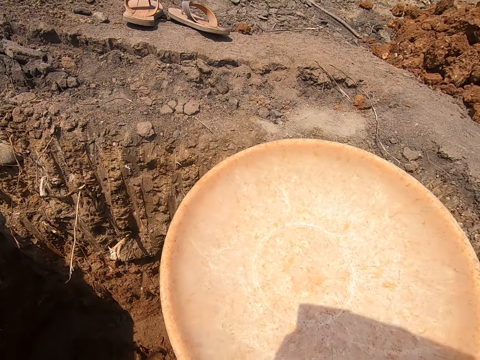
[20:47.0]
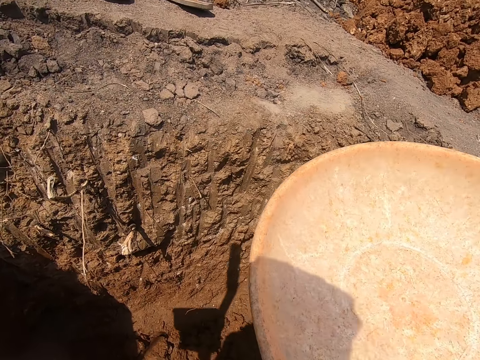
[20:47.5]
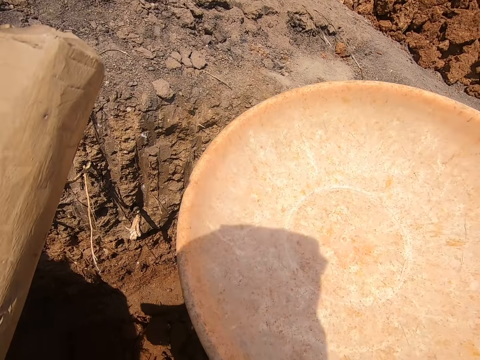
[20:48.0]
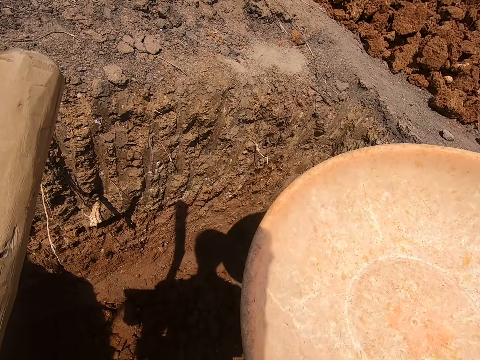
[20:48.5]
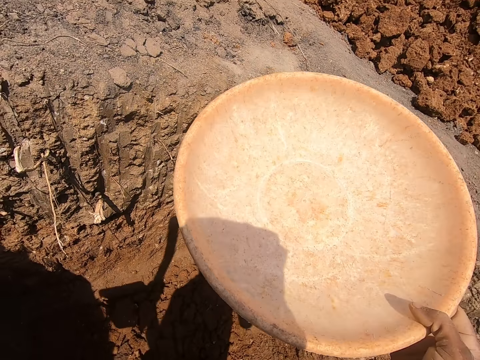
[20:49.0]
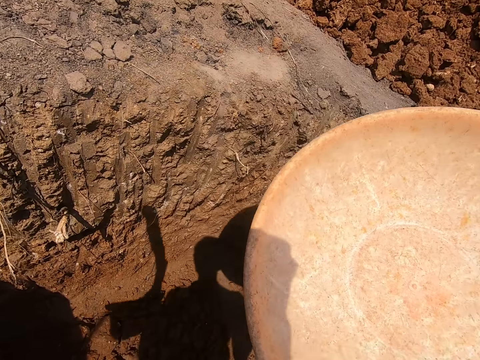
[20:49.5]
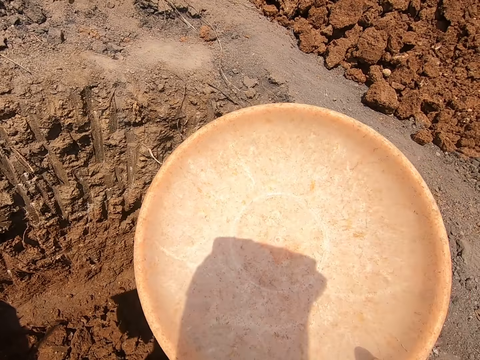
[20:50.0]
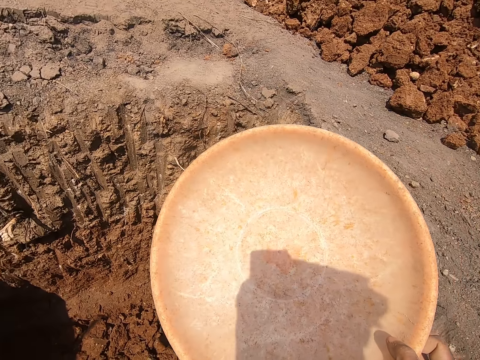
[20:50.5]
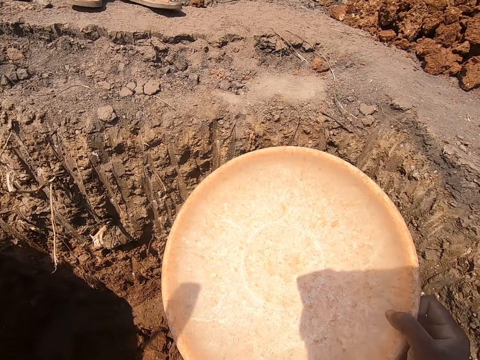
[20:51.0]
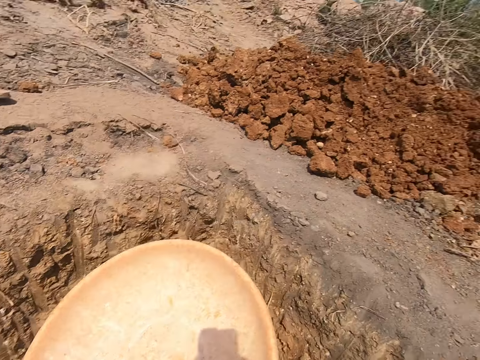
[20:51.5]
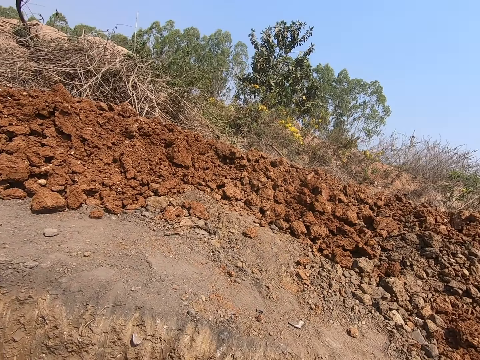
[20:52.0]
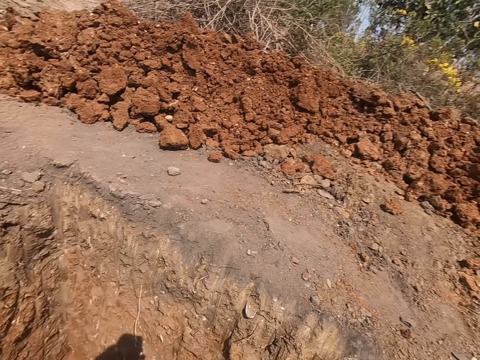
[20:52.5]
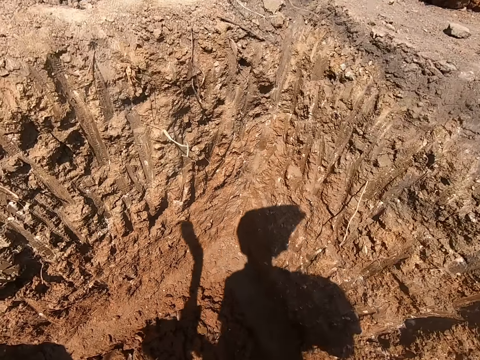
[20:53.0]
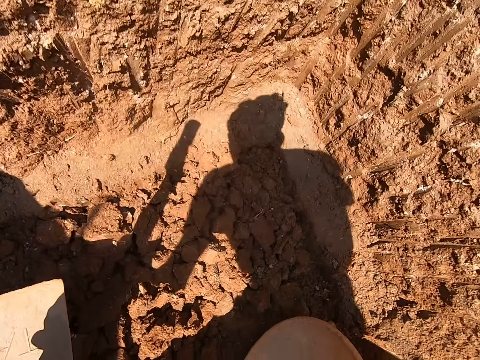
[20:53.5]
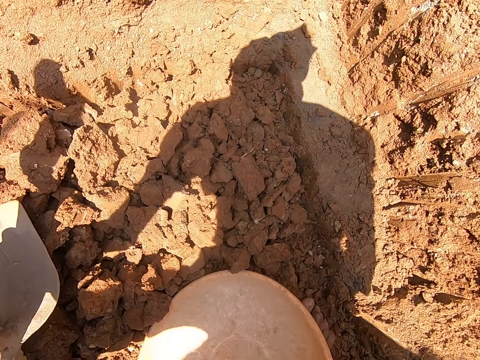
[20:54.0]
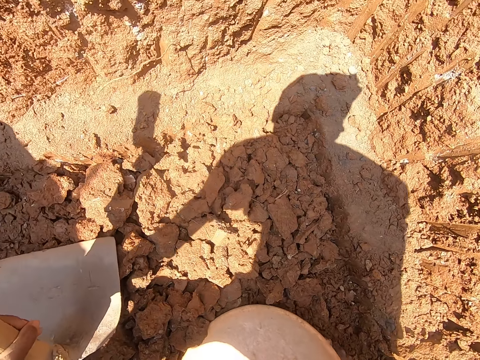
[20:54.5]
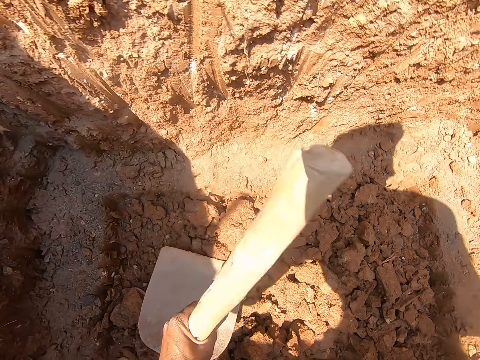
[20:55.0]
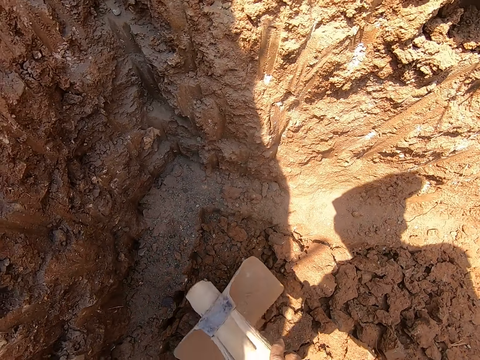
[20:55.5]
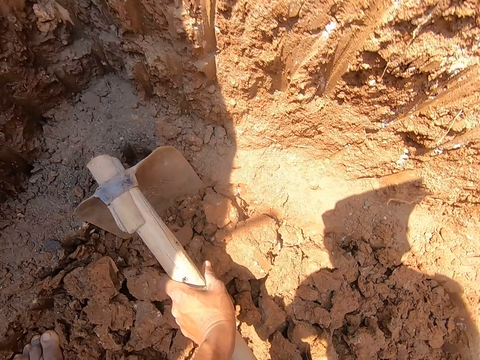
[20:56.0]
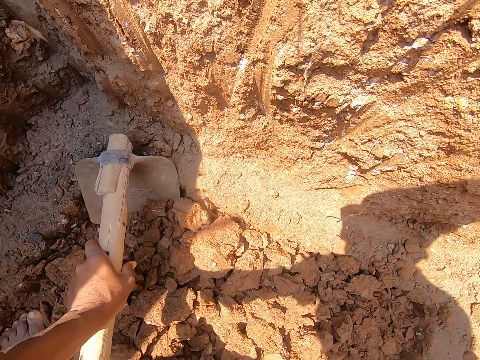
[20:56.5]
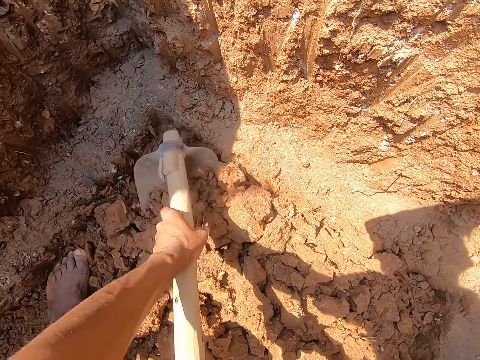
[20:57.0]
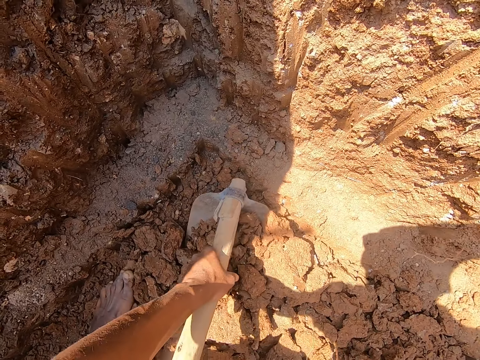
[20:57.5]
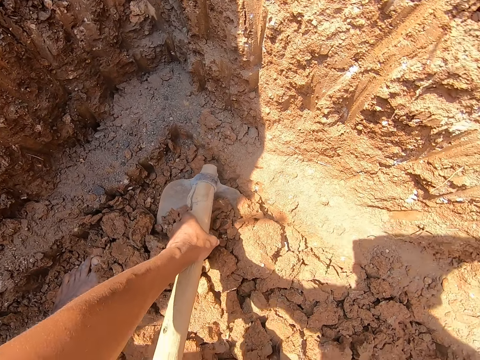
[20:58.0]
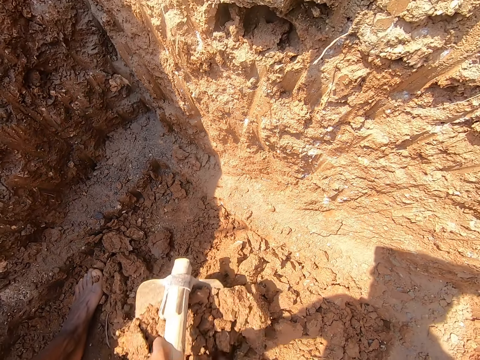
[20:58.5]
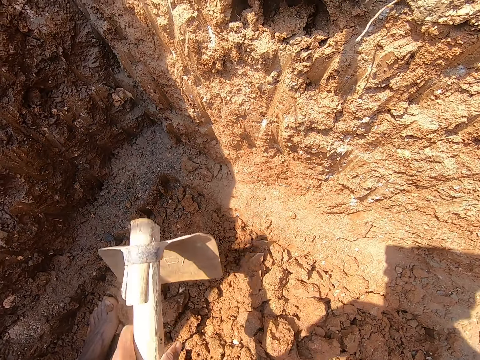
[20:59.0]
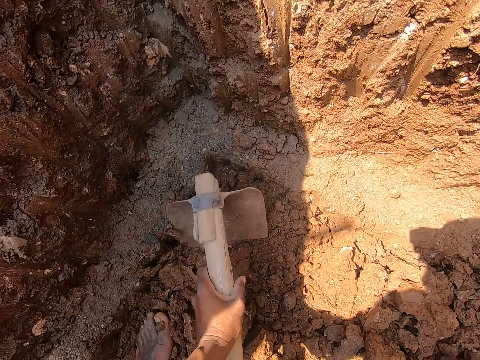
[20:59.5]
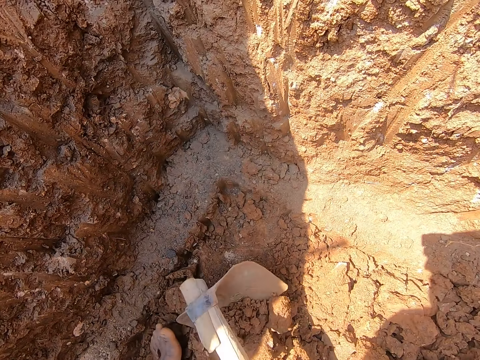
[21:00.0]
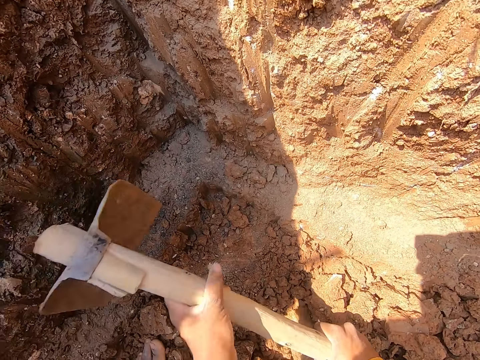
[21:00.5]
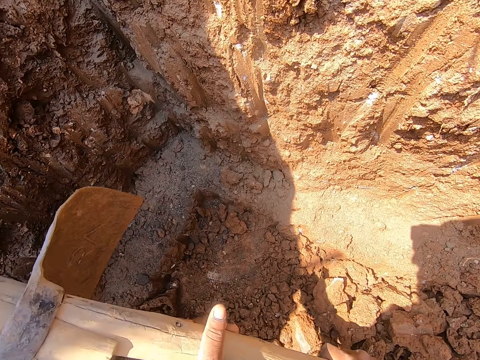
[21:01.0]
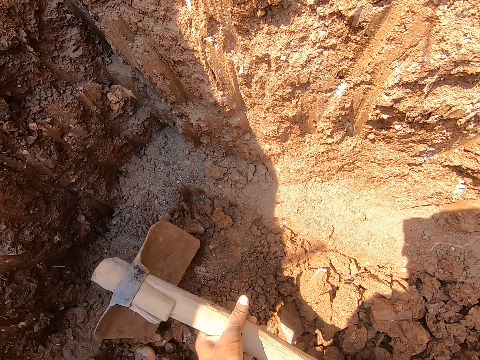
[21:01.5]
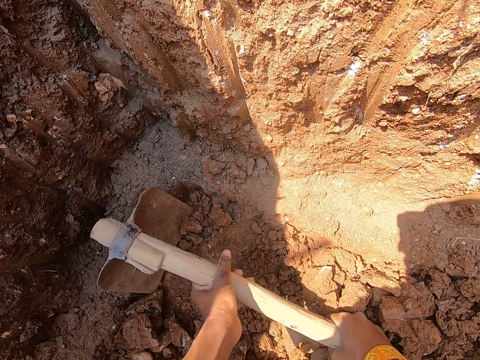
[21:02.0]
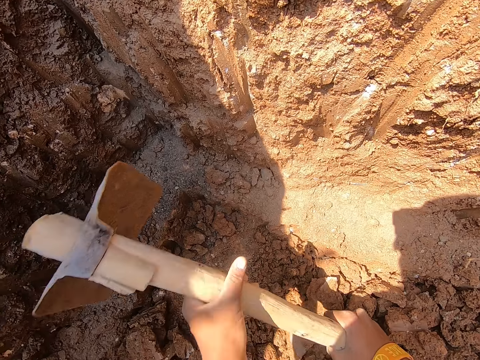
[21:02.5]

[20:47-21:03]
The camera wearer holds a tray. He turns around. He drops the head pan in his right hand on the ground. He packs the clay sand into the head pan with the hoe in his hands. He gathers the sand with a jembe.

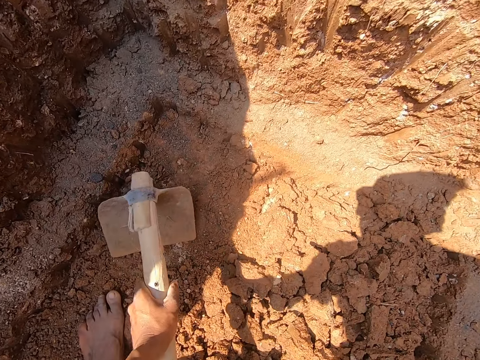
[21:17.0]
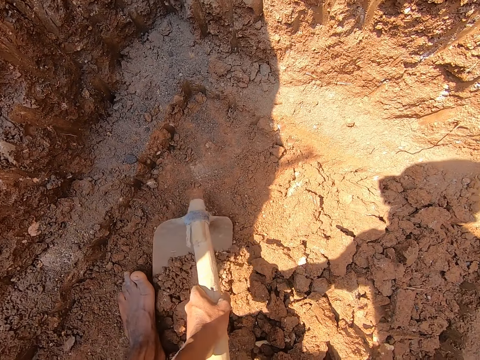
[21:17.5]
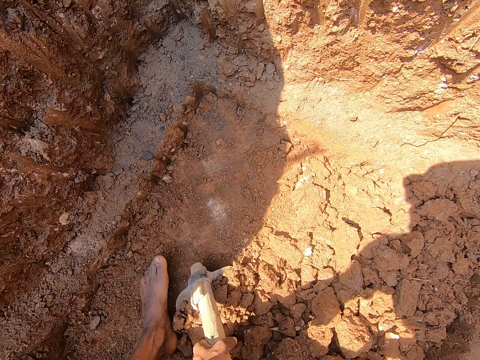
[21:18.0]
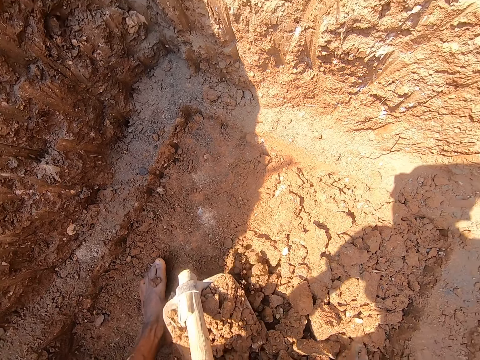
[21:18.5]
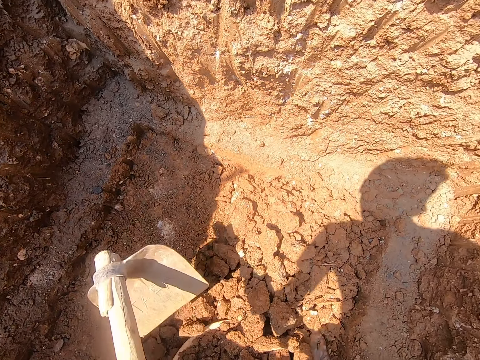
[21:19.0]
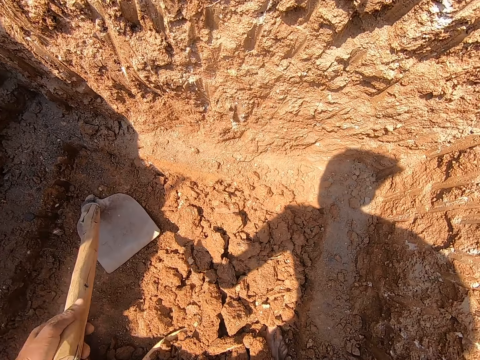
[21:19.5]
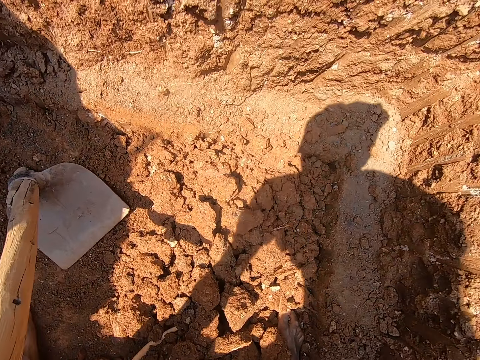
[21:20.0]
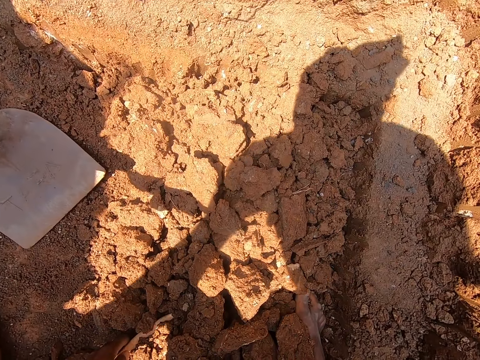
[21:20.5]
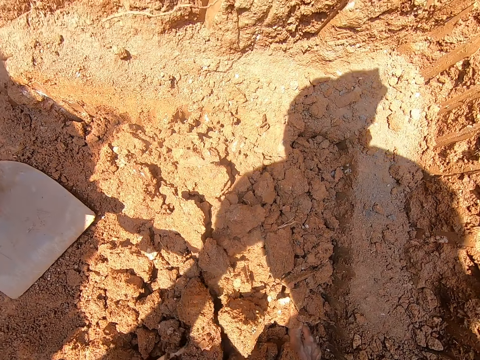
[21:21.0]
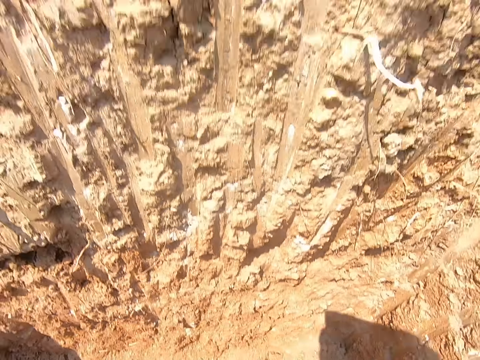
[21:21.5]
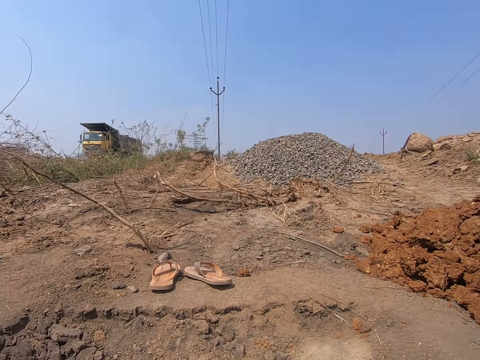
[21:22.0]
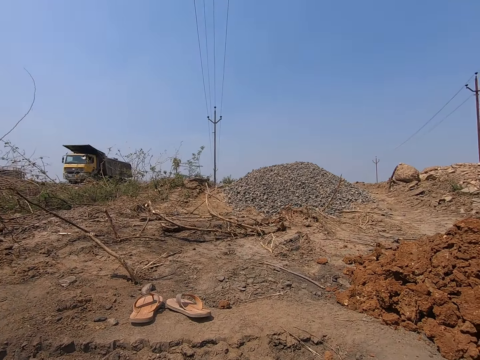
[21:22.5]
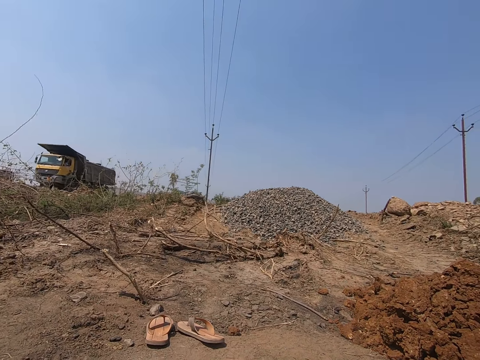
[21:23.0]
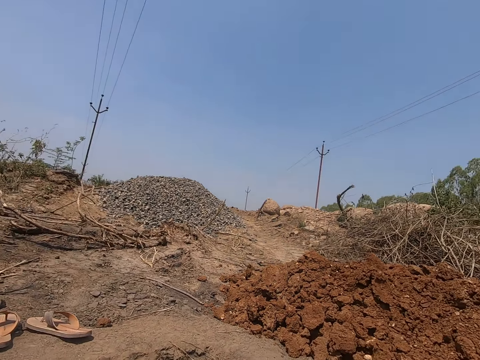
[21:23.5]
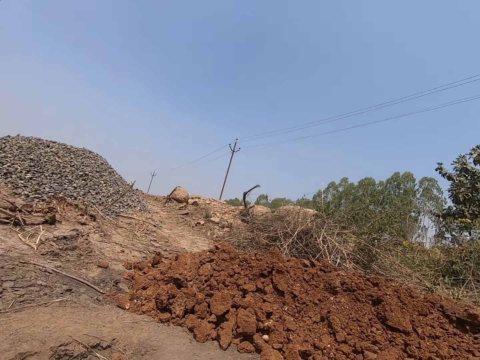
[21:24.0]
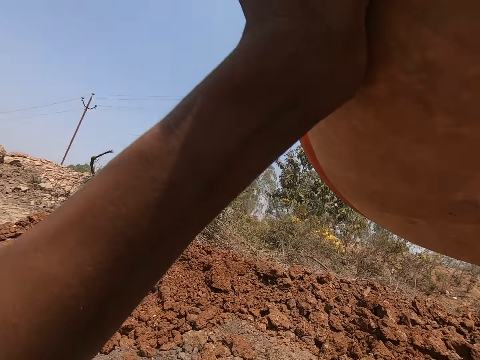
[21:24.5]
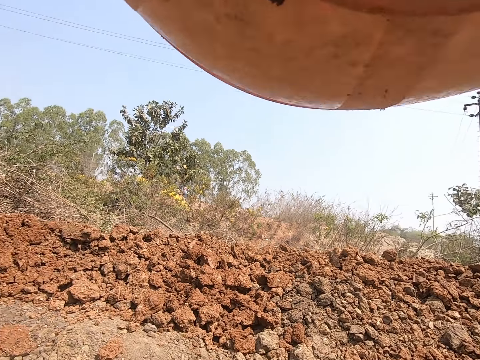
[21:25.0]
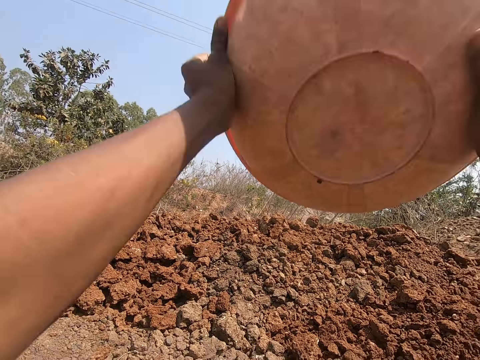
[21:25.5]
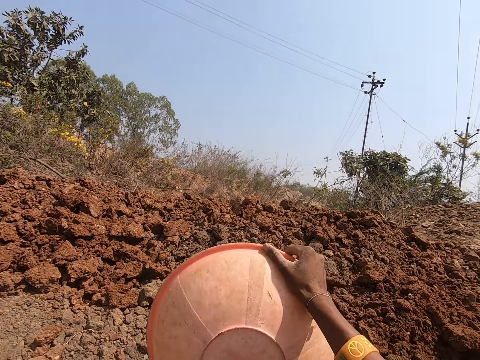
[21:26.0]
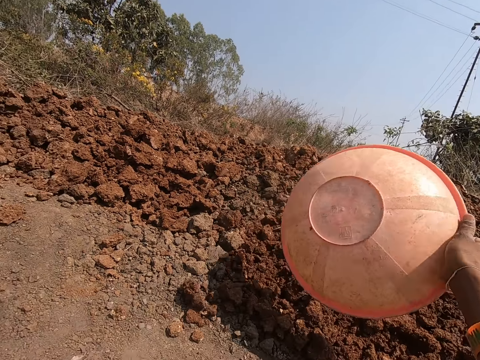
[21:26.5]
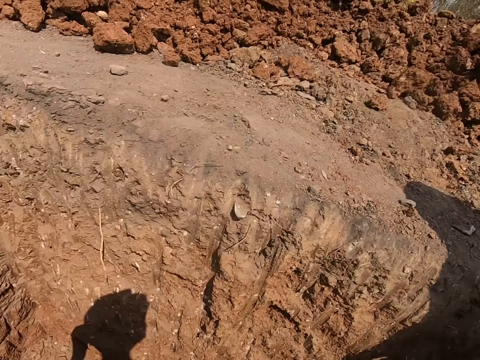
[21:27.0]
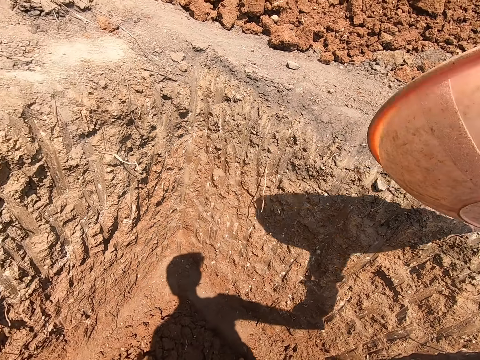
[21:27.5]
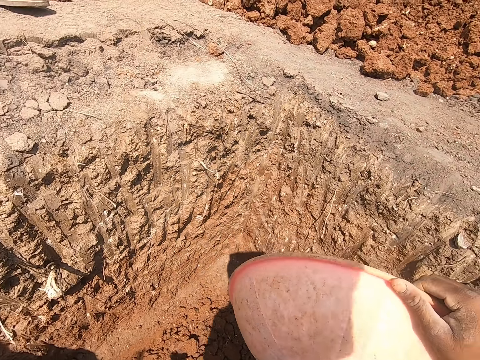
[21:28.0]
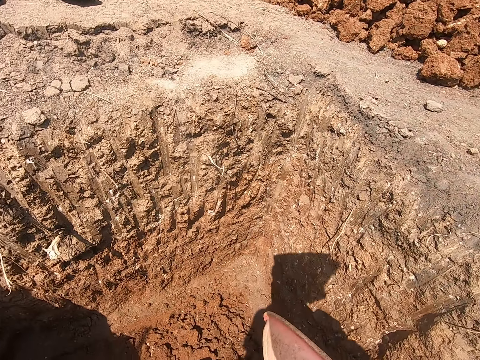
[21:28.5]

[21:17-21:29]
The camera wearer scoops sand on a tray with a jembe. He drops the hoe in his hands on the ground. He carries the head pan with clay sand from the ground with his hands. He turns around. He pours the clay sand inside the head pan on the ground. He holds a basin.
